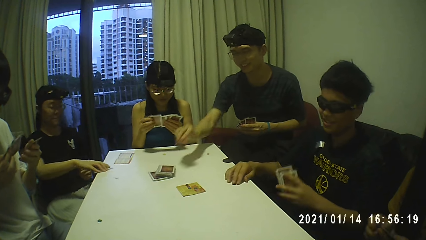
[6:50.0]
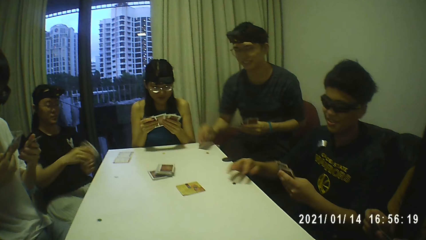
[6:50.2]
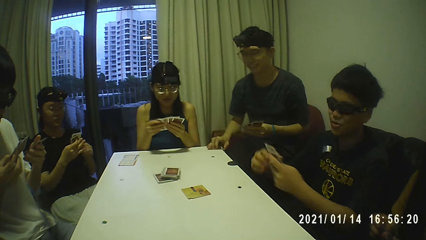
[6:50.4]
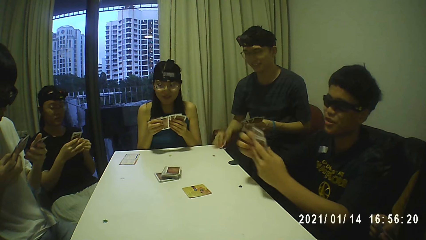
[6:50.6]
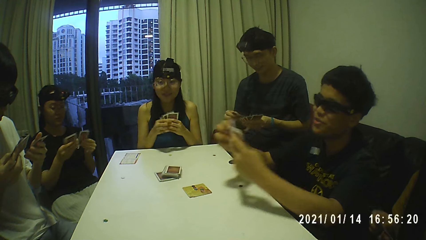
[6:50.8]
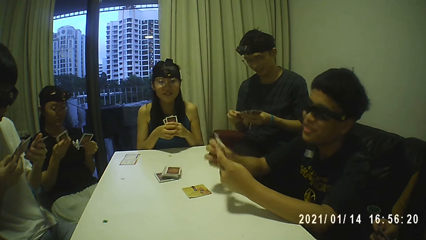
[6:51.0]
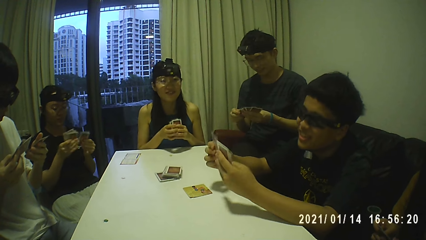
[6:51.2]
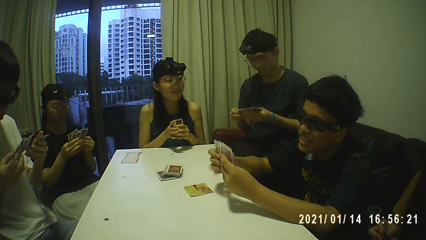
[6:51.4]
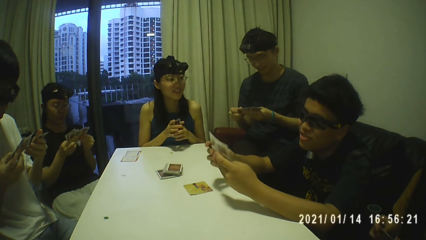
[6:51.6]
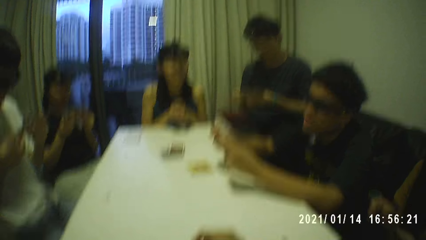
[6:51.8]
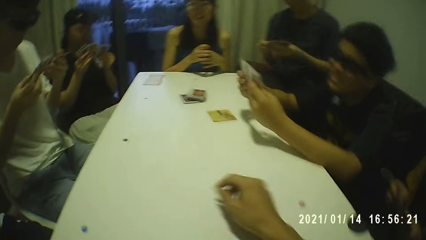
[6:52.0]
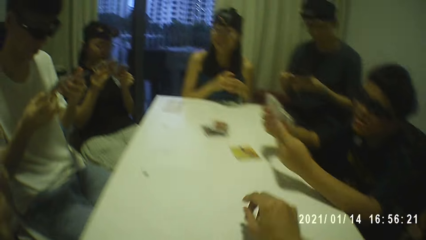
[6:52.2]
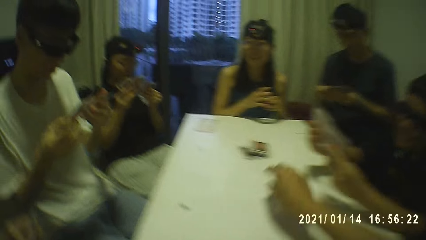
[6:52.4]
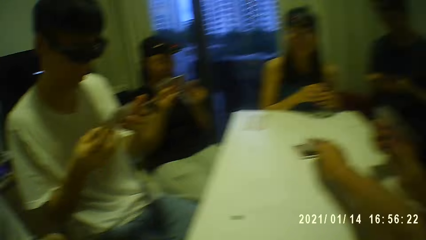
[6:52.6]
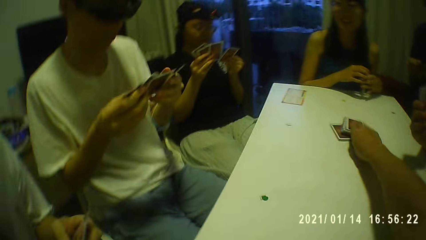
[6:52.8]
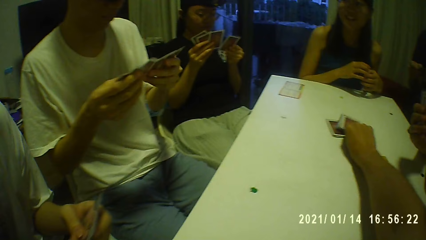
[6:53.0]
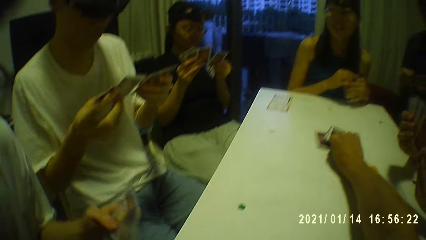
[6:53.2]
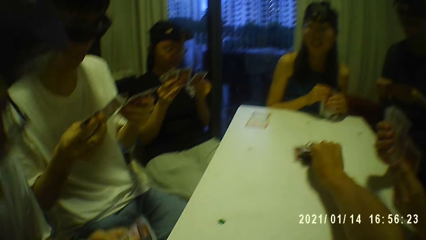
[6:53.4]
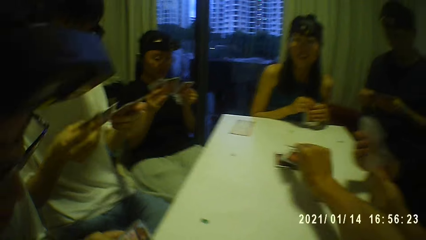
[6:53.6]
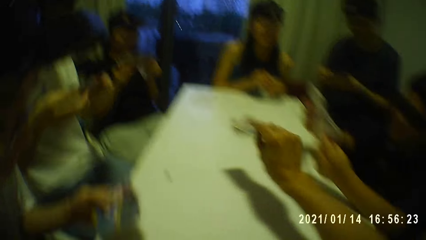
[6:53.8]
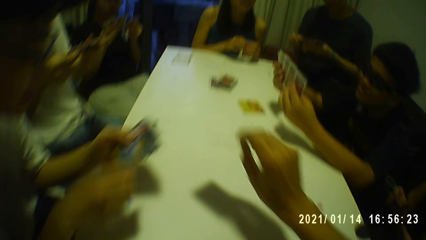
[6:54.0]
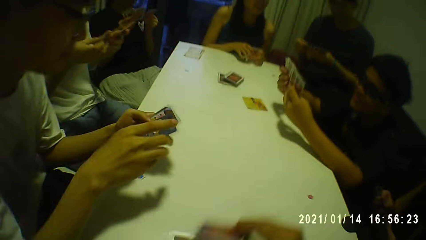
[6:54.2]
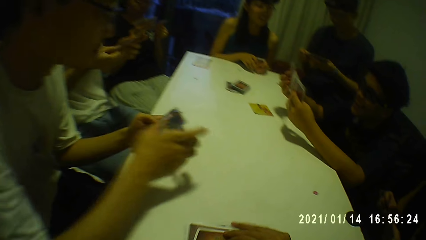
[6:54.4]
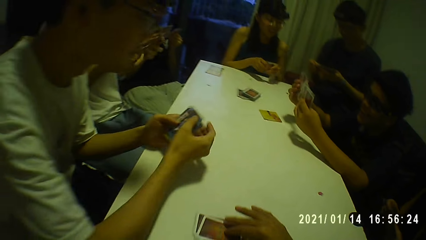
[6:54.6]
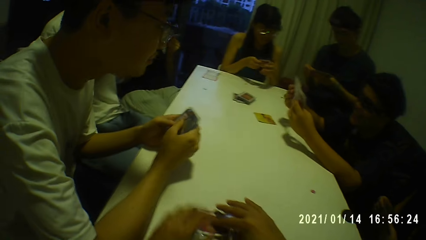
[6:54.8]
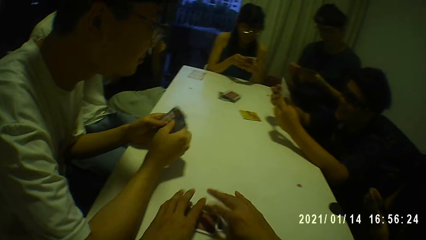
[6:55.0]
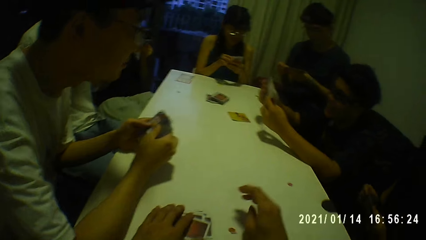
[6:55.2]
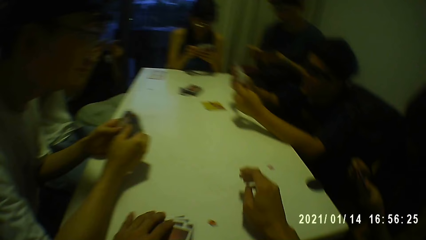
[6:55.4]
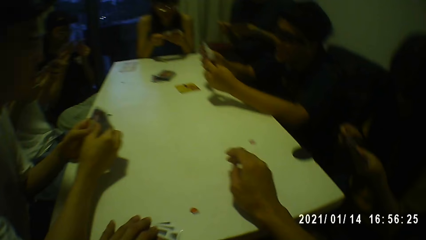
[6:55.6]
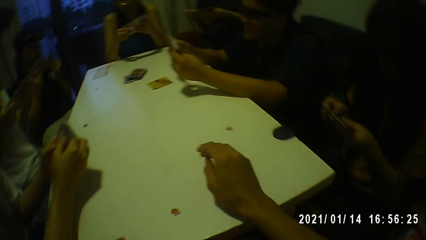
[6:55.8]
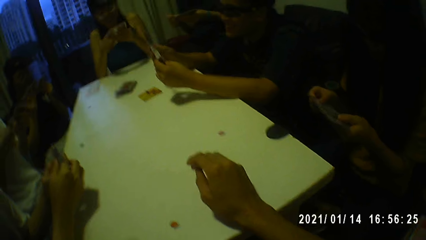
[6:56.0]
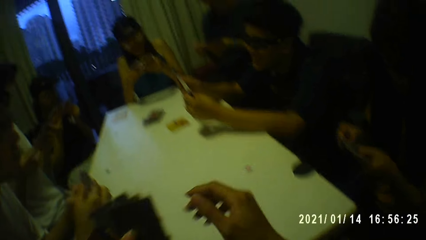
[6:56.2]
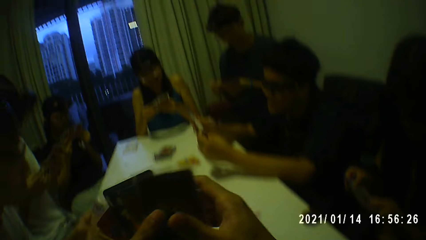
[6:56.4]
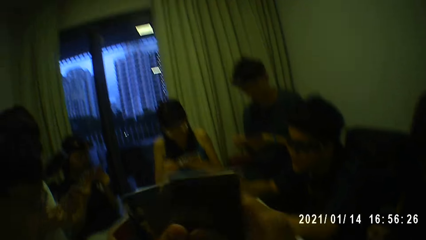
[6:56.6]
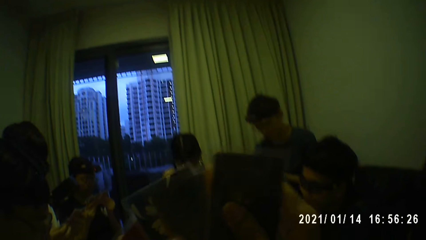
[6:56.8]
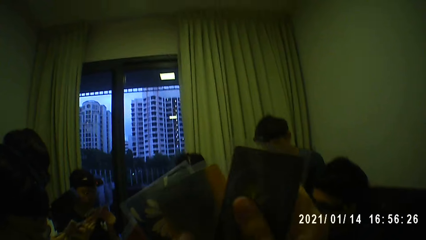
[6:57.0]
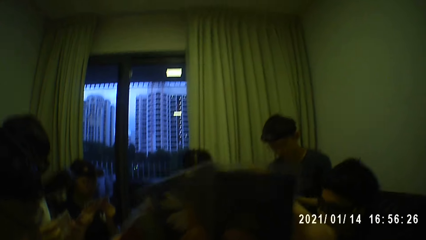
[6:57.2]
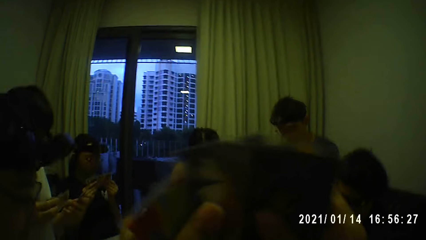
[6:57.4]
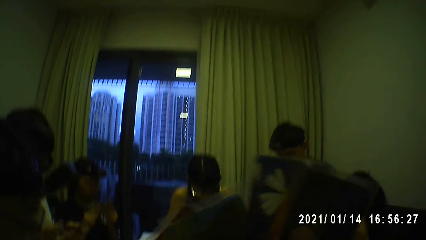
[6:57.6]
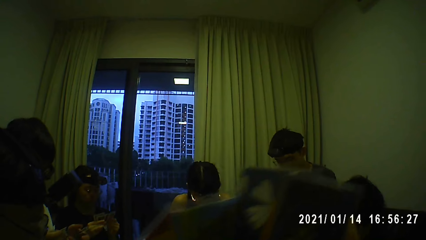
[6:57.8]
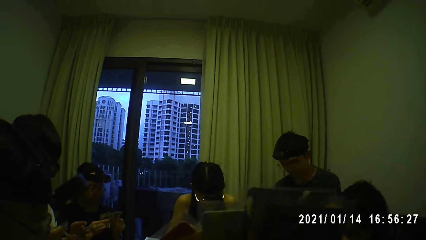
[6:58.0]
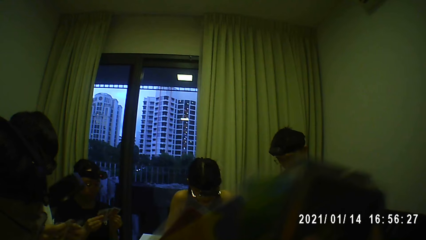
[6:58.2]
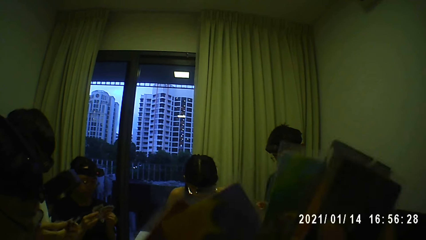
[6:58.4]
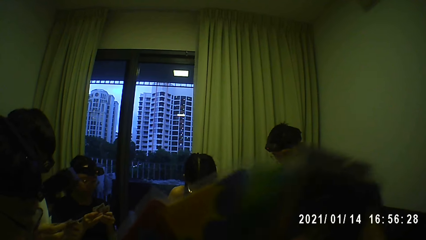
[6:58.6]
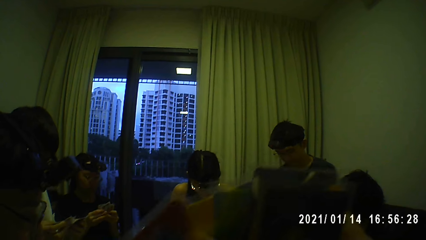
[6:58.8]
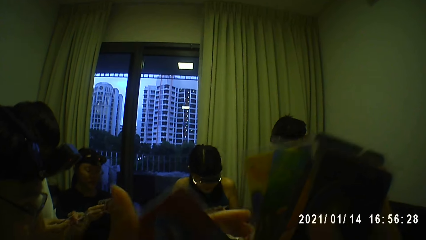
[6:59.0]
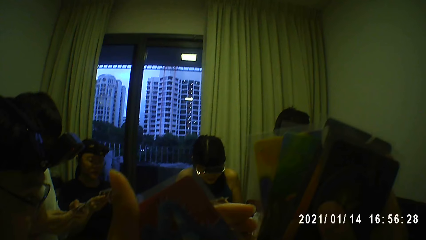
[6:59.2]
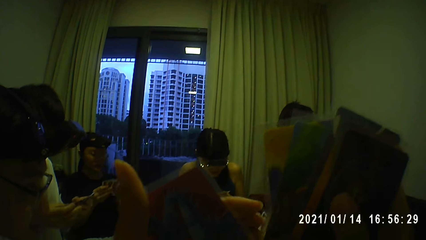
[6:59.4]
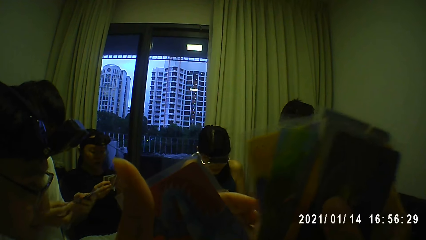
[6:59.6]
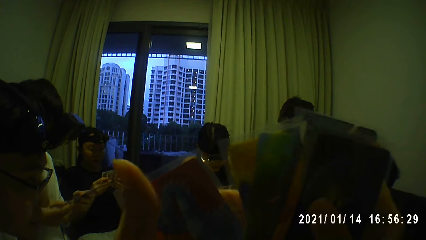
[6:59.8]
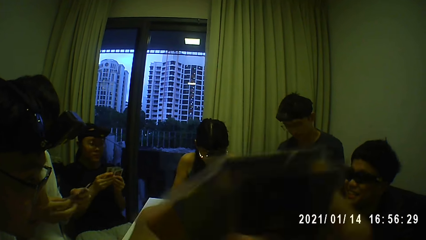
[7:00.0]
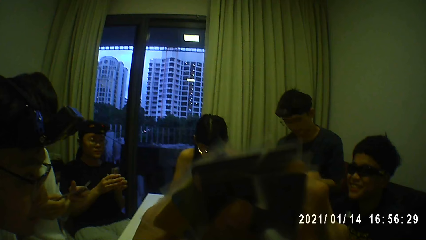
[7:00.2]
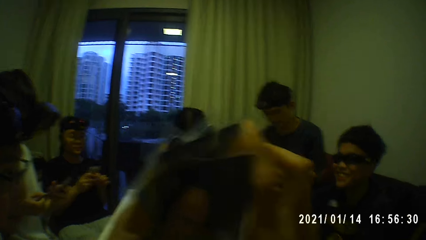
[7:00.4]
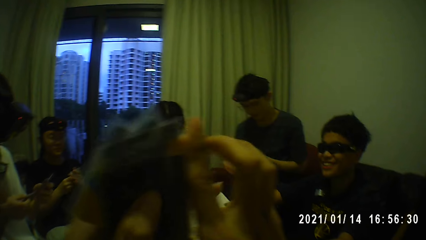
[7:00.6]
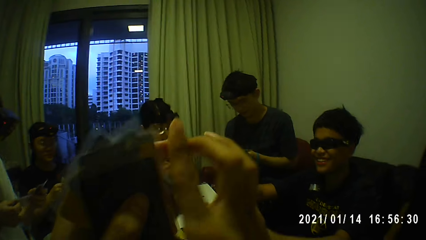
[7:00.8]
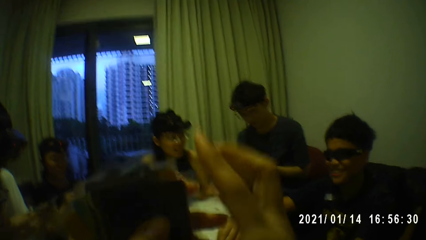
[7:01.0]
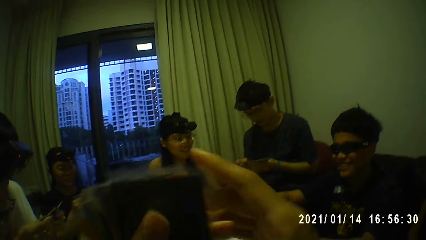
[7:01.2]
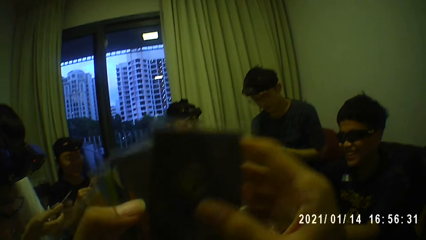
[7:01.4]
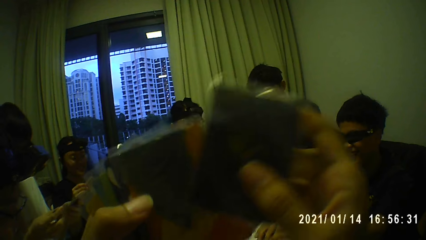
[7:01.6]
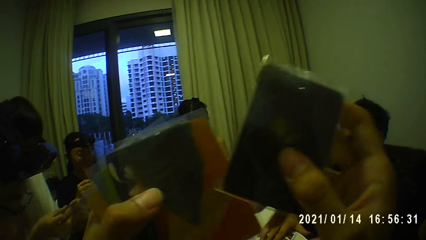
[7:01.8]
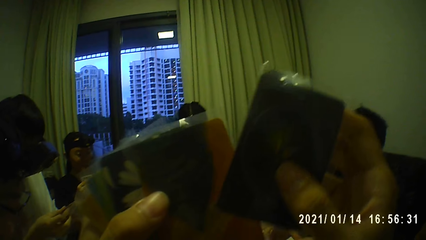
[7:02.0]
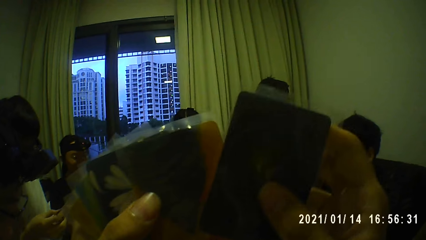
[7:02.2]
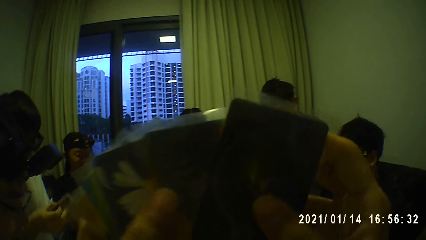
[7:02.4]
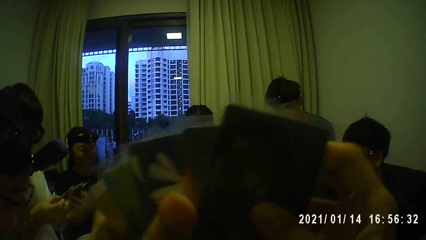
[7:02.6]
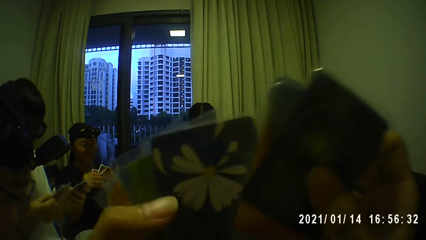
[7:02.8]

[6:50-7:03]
The camera wearer picks up another card on the table with his right hand. He moves the cards towards his face with his hands. He shuffles the cards and examines the cards with his hands.

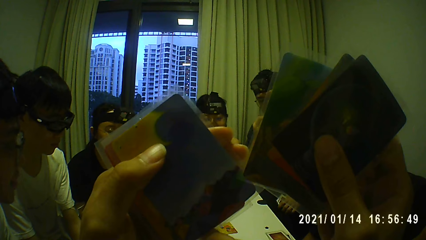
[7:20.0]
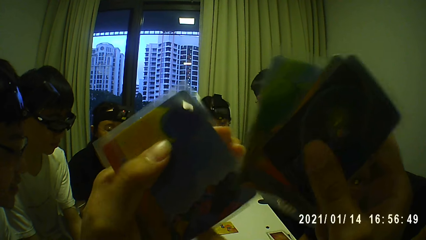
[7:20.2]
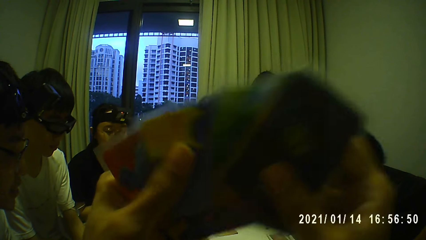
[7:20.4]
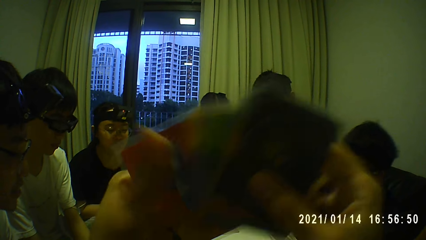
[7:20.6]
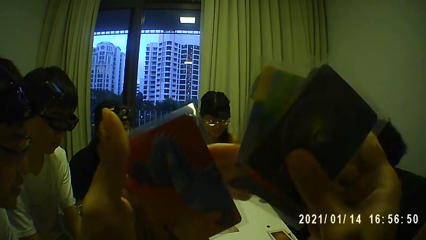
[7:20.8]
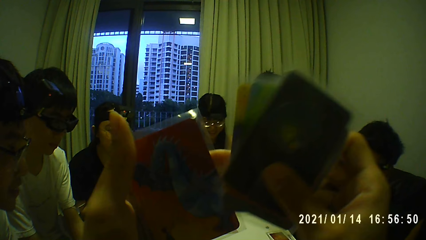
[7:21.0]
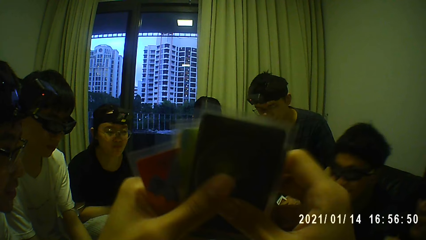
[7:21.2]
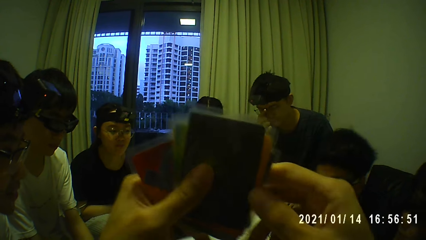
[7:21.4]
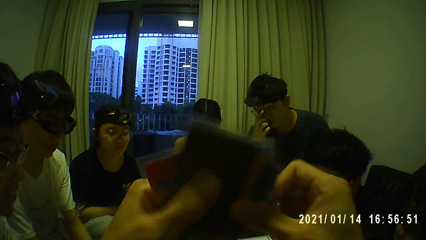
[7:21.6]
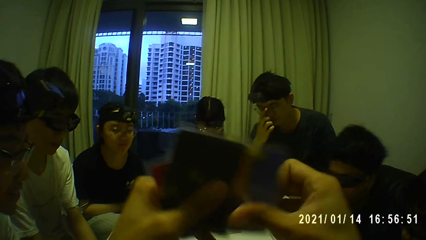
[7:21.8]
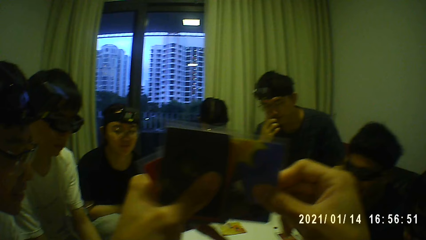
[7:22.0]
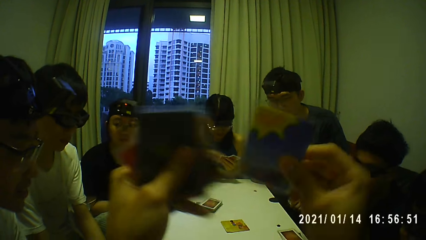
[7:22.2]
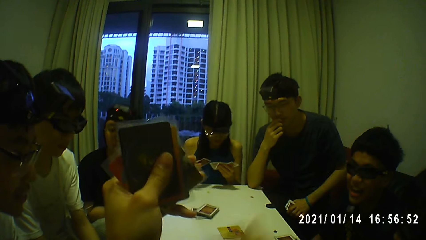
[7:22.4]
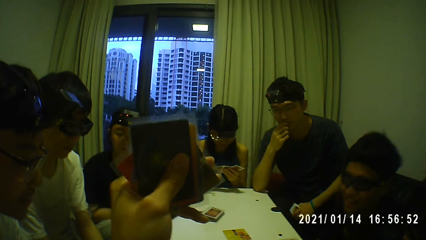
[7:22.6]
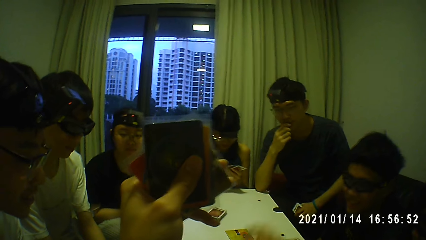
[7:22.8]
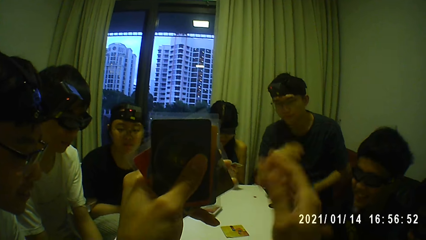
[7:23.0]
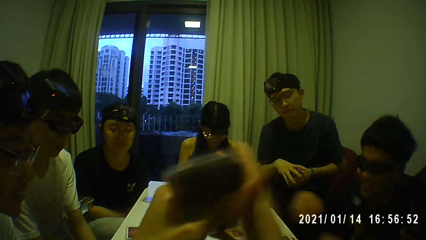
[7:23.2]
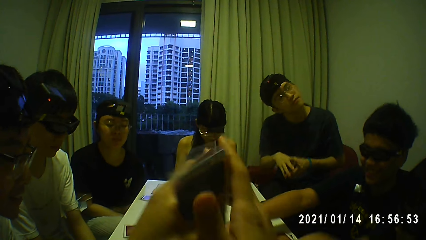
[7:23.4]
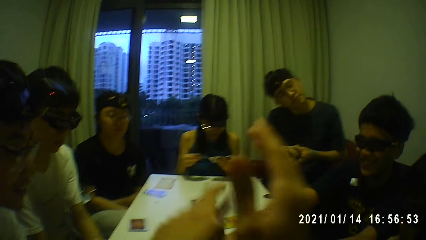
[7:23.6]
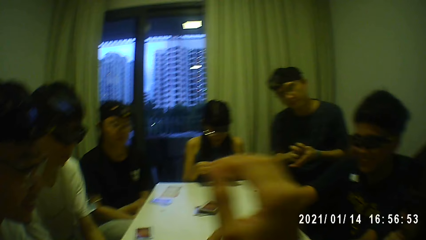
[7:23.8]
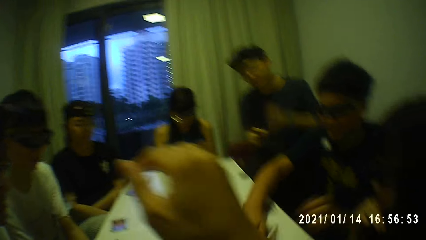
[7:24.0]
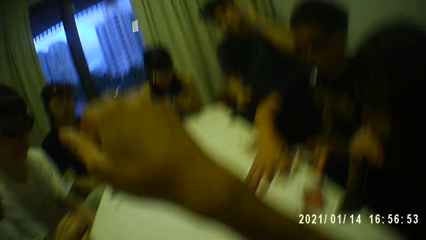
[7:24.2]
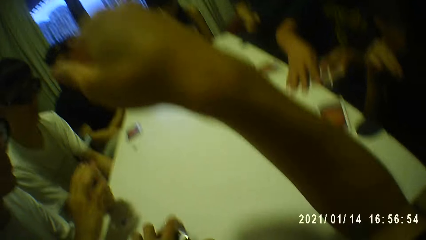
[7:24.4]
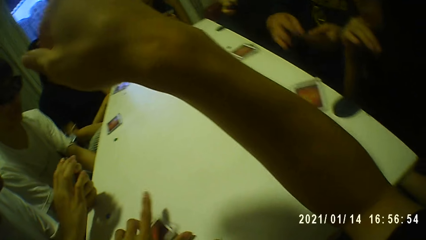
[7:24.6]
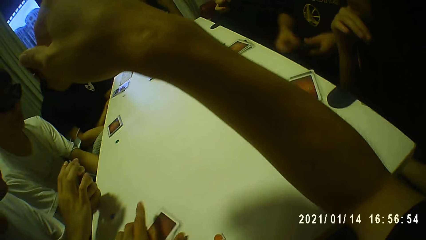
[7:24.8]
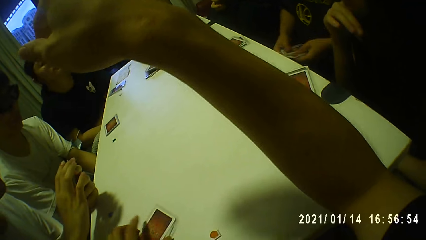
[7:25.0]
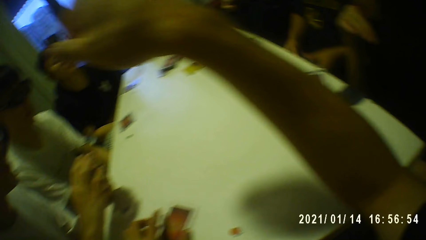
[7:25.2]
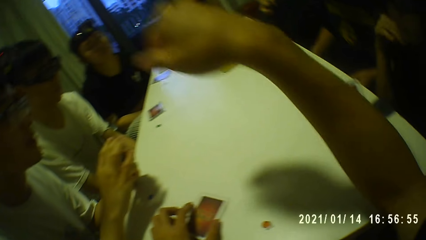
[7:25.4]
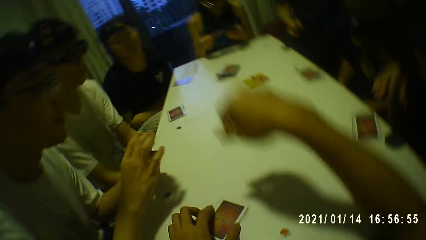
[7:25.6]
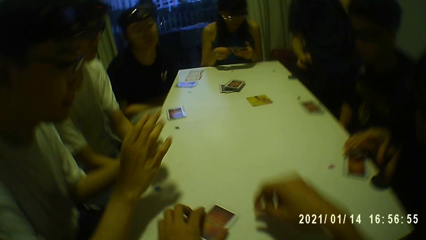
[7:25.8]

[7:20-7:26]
The camera wearer puts another card on the table with his right hand. He puts the cards in his left hand on the table. He puts his right hand on the table.
